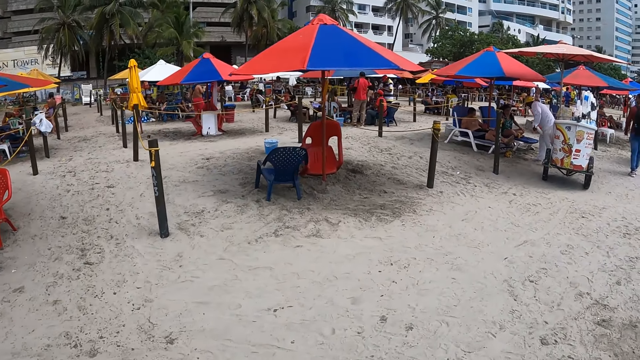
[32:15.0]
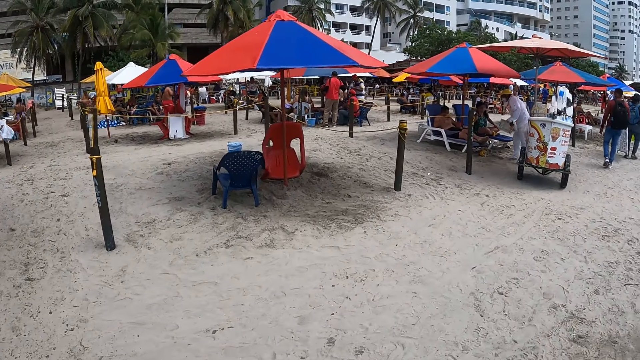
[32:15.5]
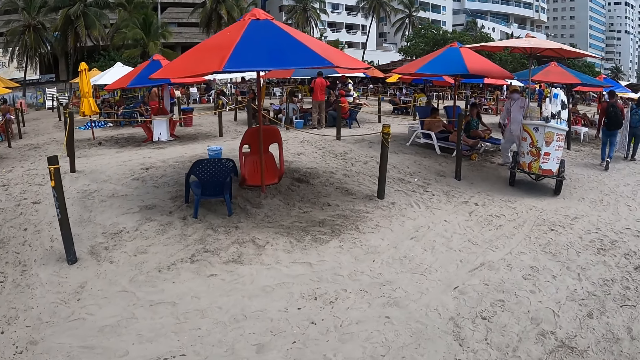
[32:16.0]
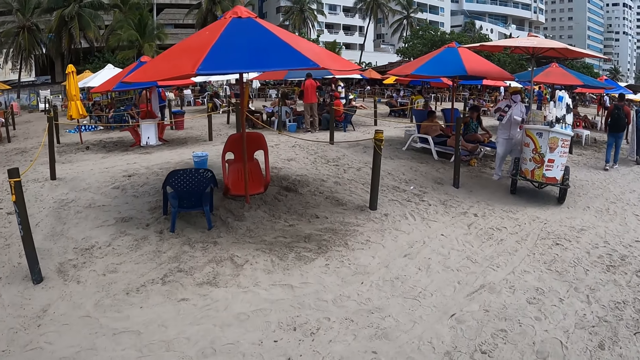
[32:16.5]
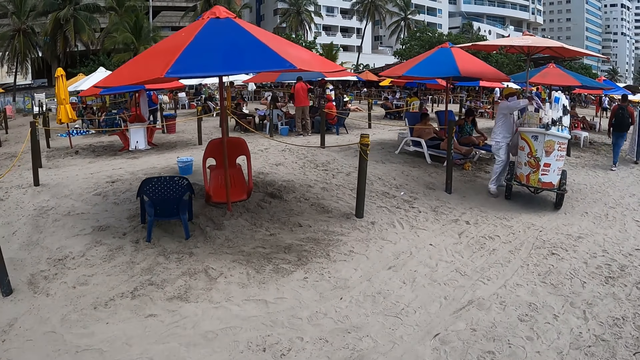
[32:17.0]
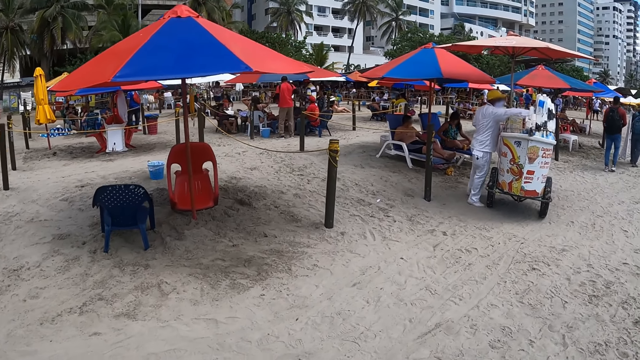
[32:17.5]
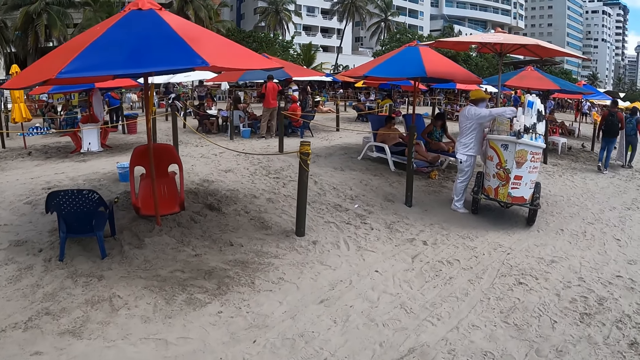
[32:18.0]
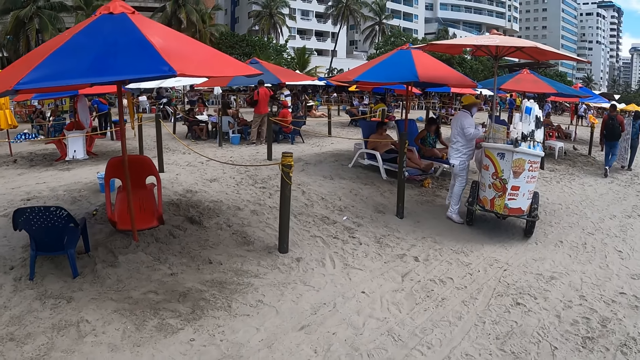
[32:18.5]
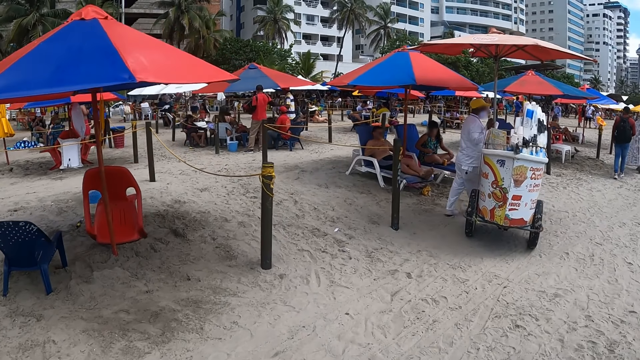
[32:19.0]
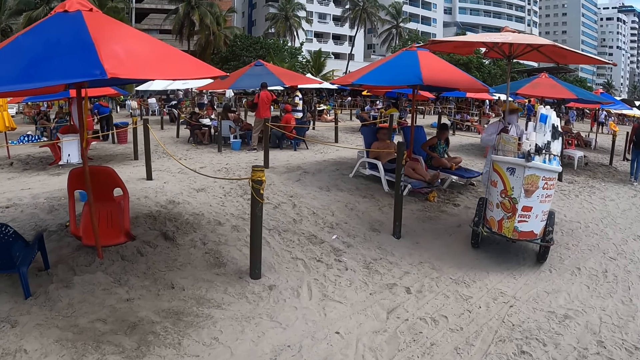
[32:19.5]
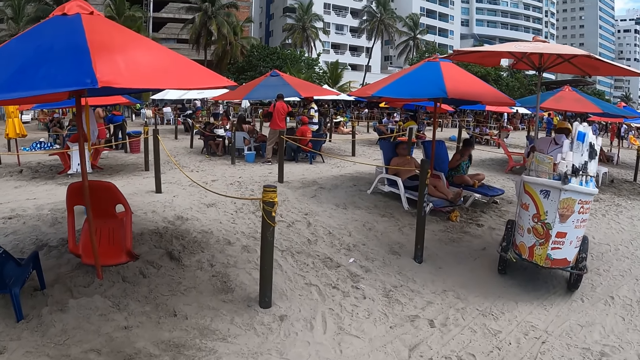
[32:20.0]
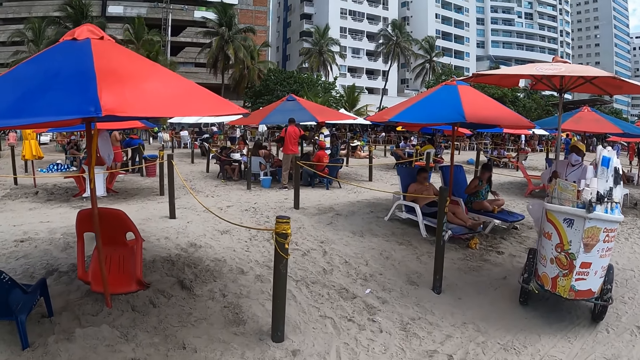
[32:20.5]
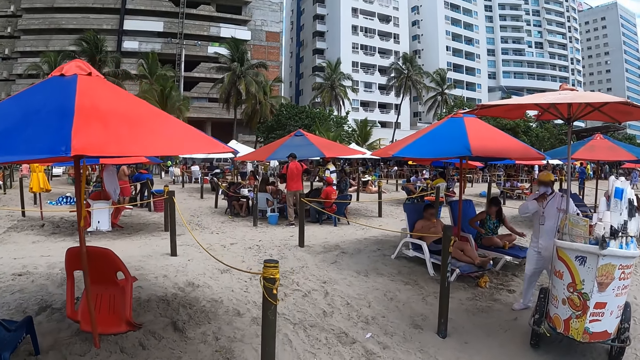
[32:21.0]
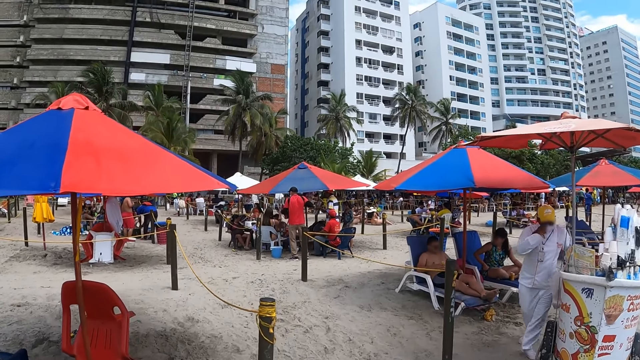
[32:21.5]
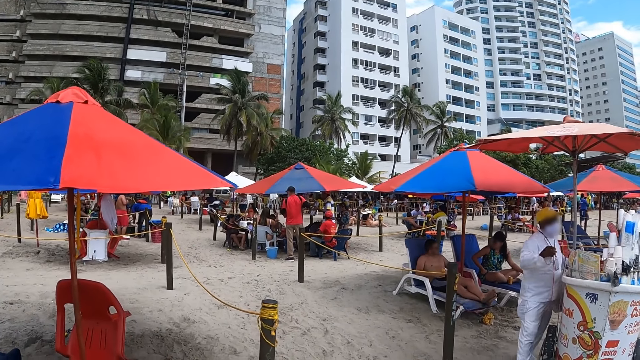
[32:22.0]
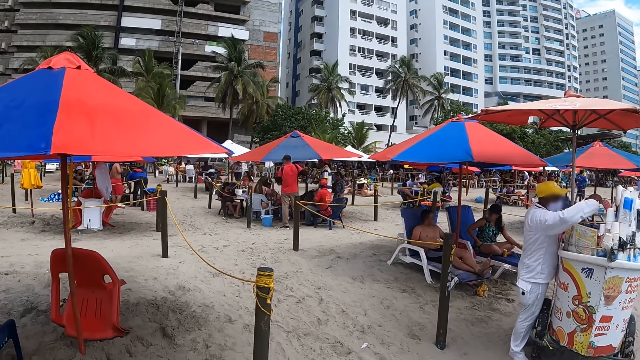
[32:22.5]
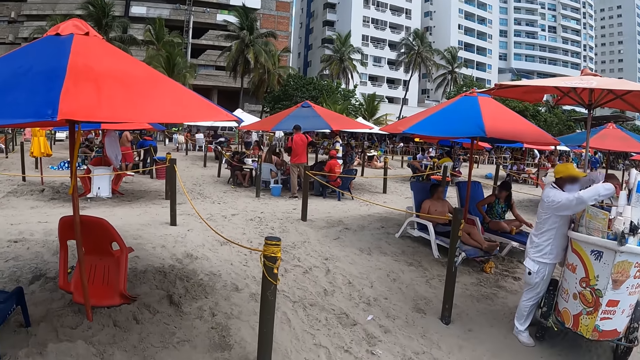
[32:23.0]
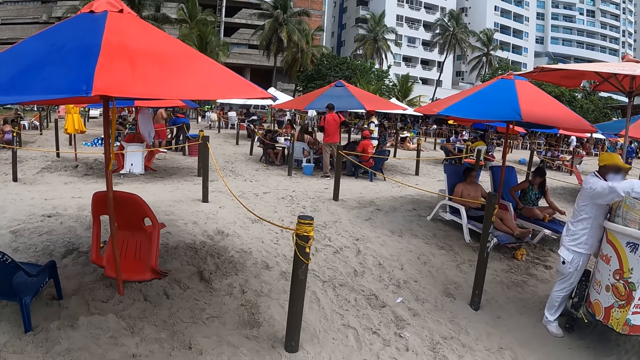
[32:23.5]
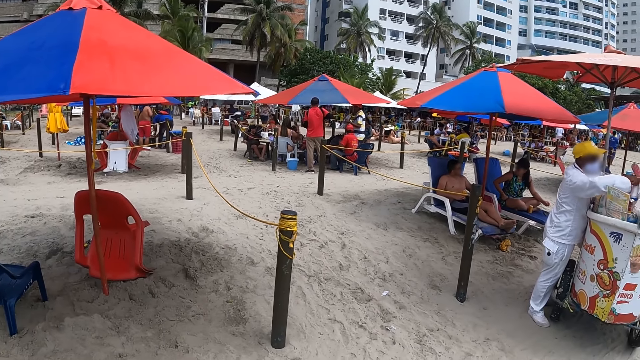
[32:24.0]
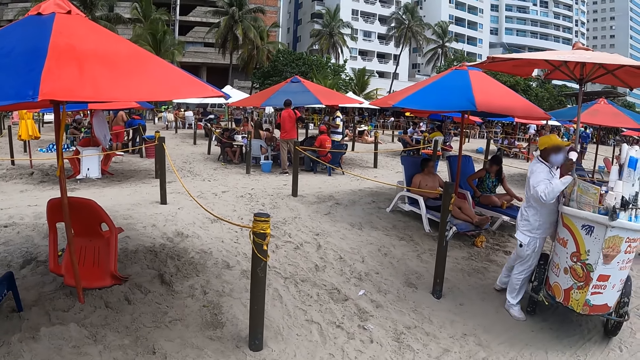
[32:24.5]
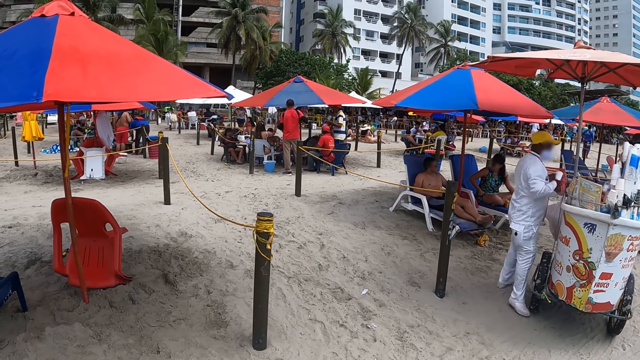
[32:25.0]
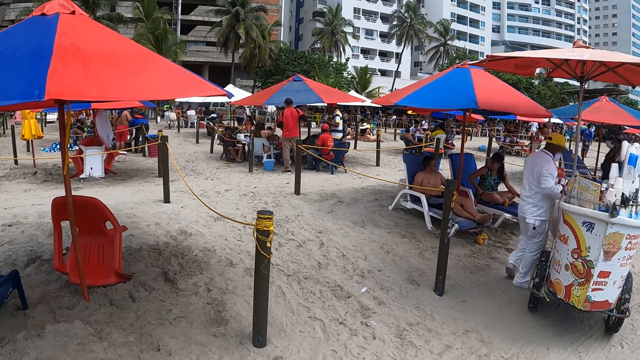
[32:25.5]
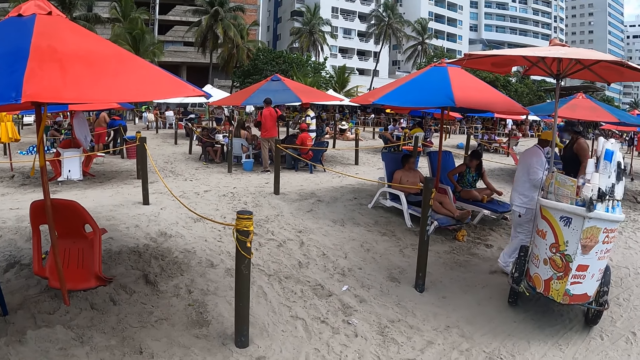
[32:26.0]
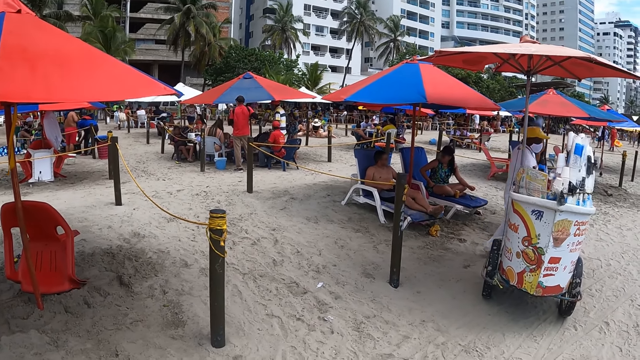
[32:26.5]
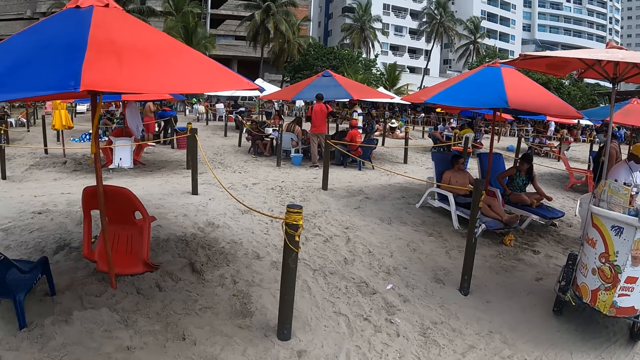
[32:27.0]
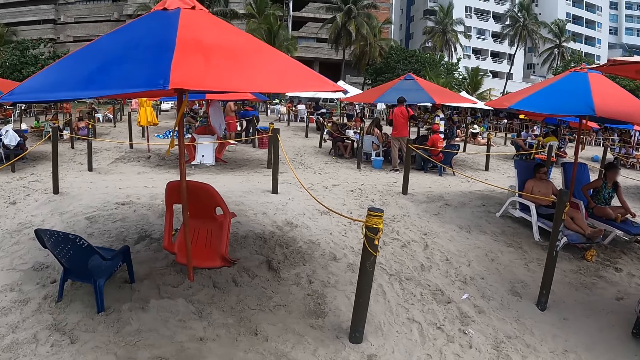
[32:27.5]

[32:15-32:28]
The camera wearer looks around.

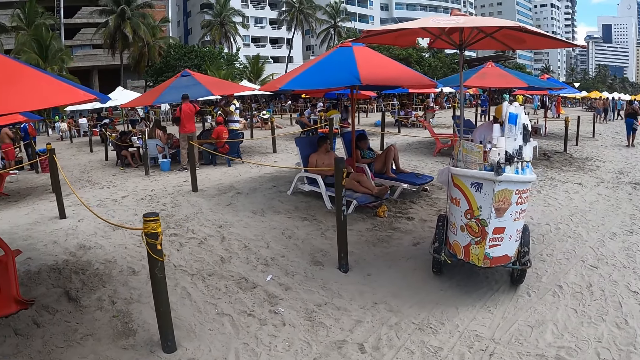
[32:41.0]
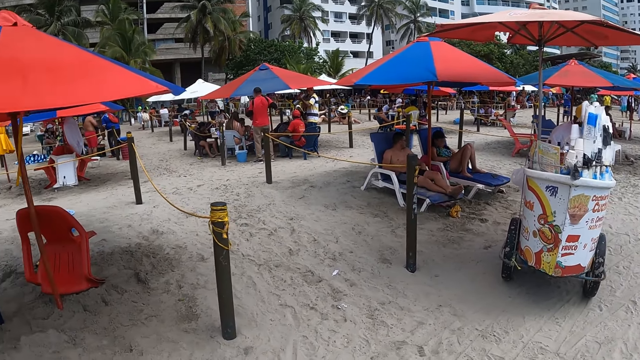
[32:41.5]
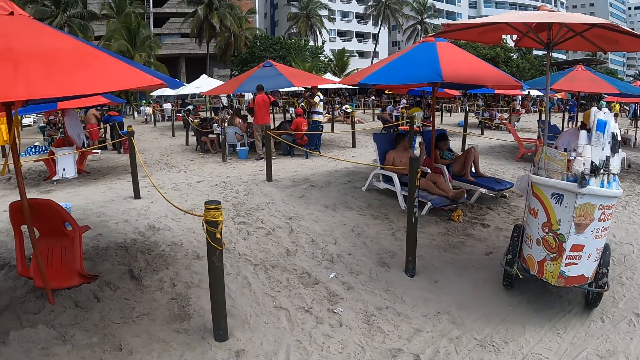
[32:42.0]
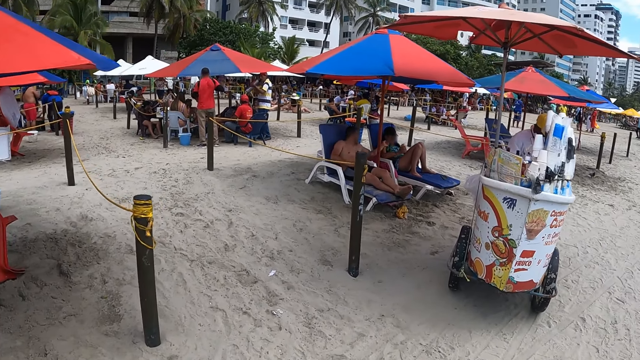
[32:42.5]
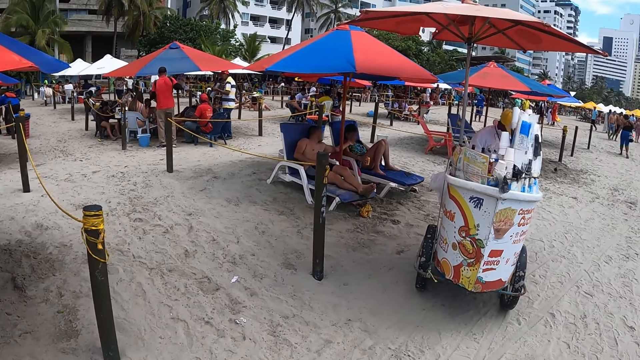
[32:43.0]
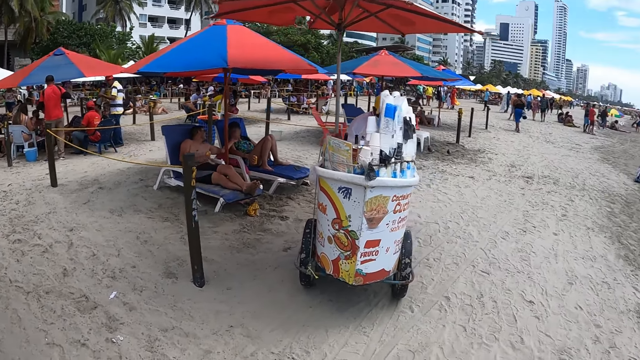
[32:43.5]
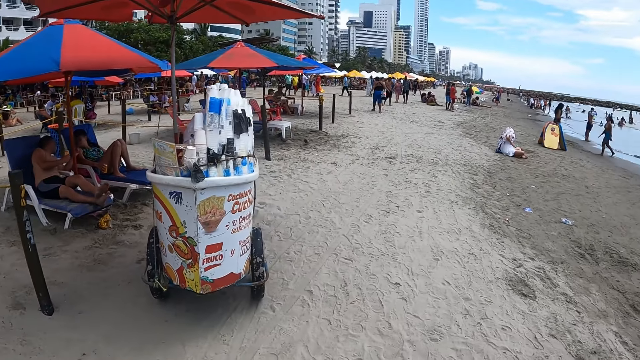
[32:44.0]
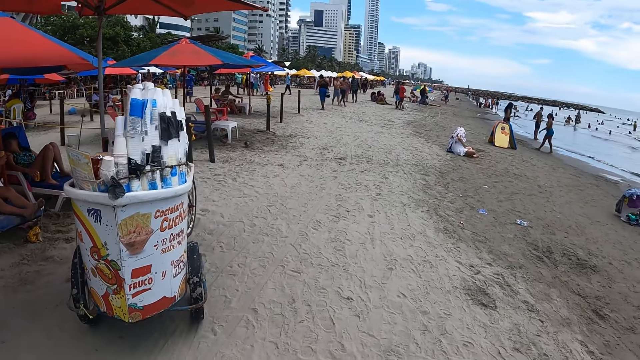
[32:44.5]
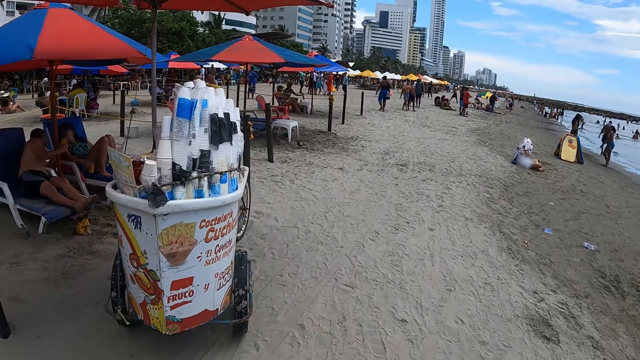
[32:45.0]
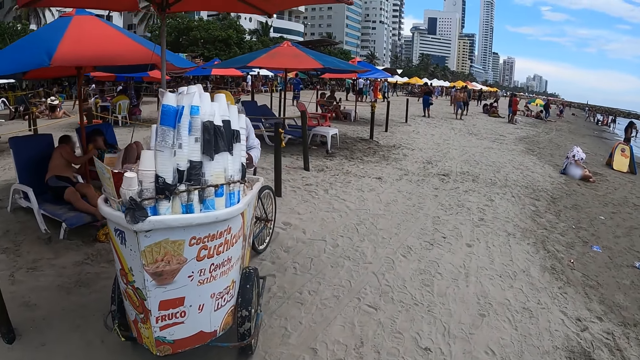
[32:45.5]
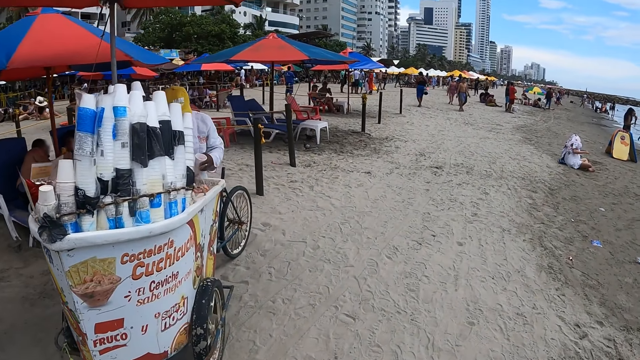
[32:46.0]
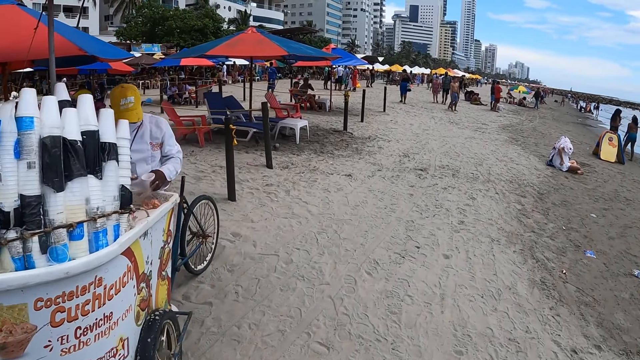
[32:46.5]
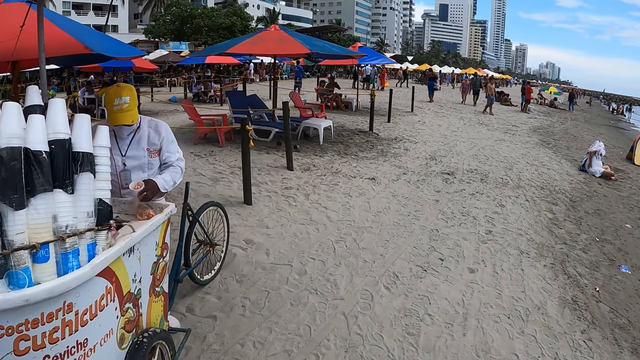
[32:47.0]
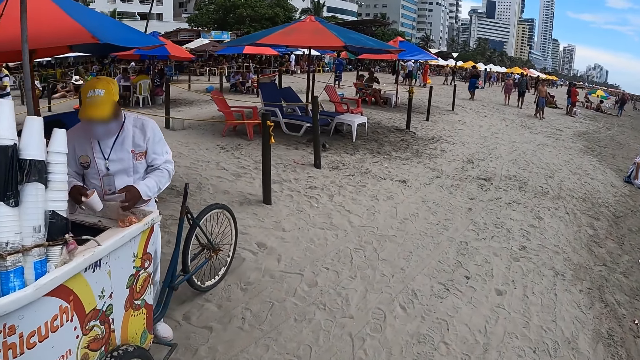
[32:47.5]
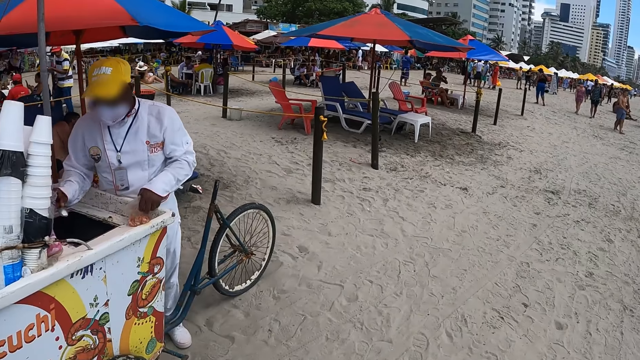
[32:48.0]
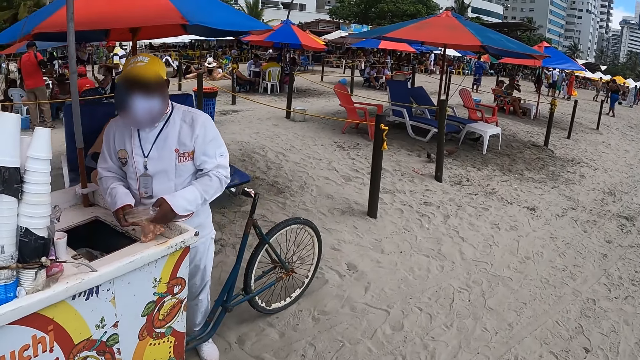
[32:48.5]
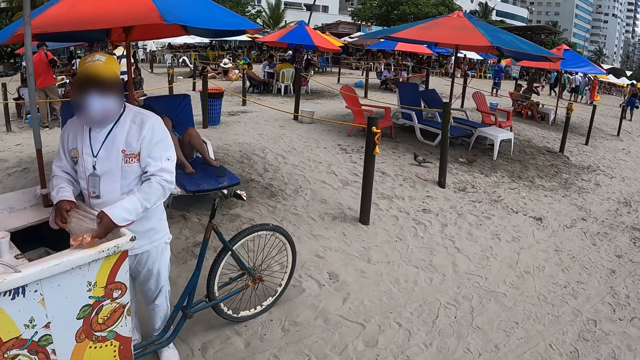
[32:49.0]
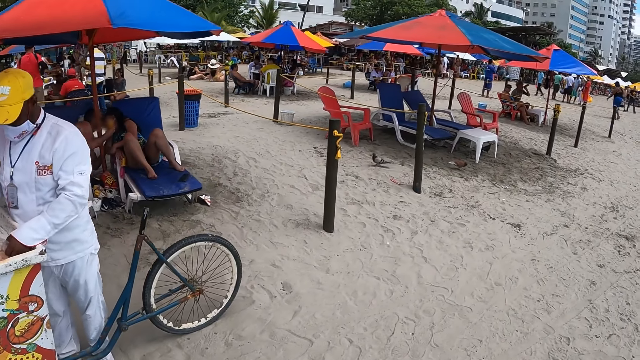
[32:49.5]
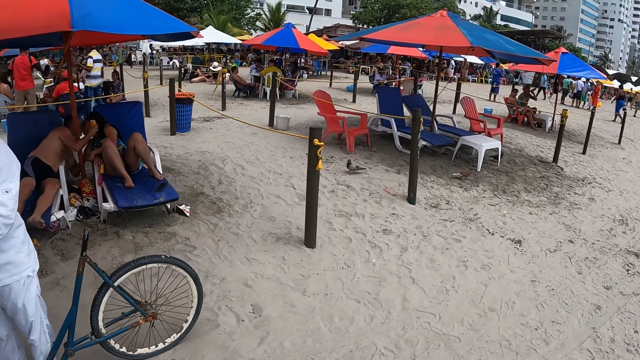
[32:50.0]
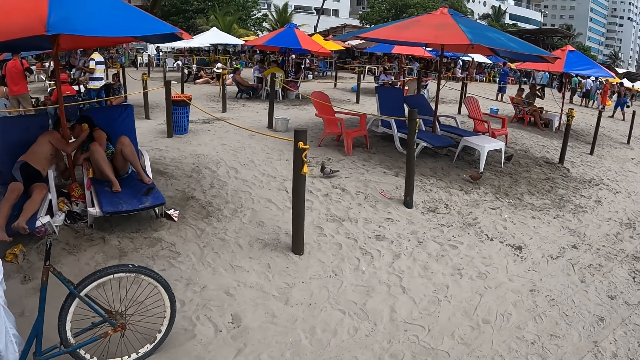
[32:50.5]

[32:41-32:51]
The camera wearer walks along the beach. They interact with a person. They walk.
